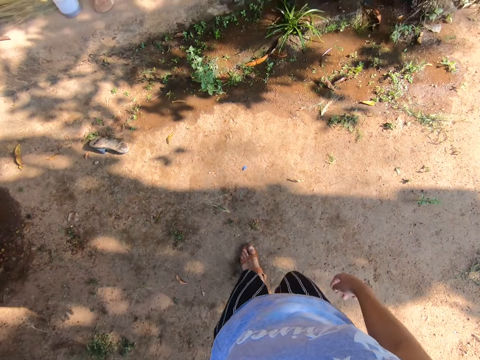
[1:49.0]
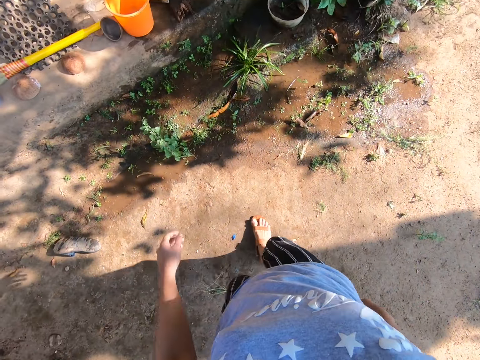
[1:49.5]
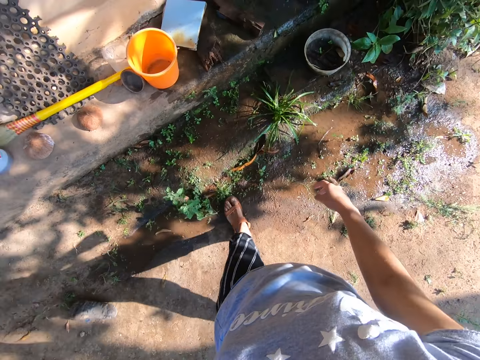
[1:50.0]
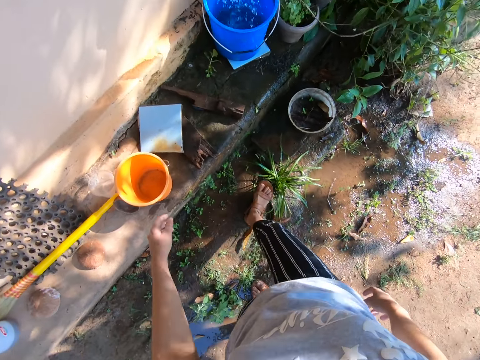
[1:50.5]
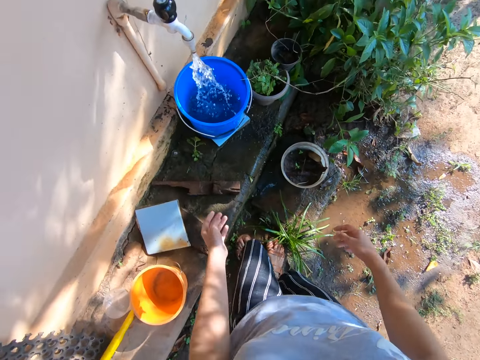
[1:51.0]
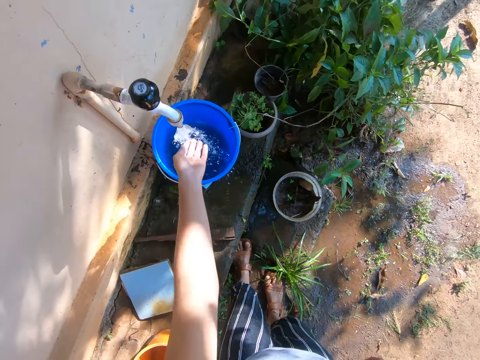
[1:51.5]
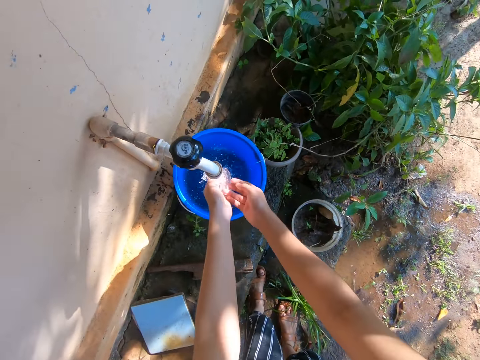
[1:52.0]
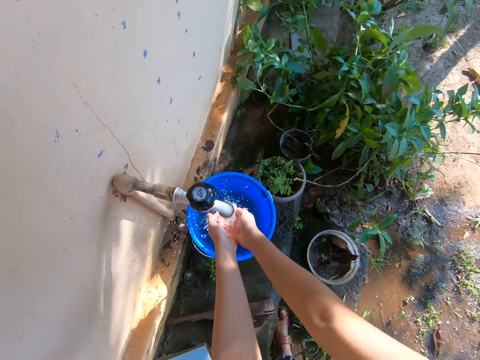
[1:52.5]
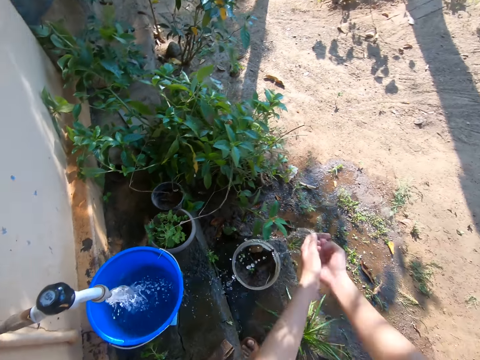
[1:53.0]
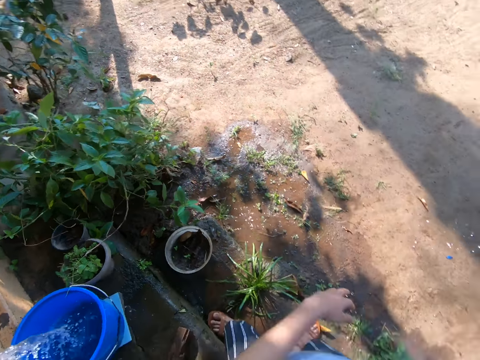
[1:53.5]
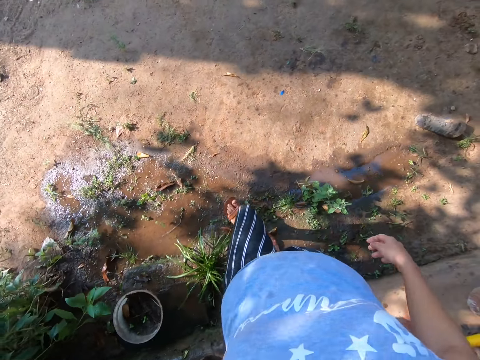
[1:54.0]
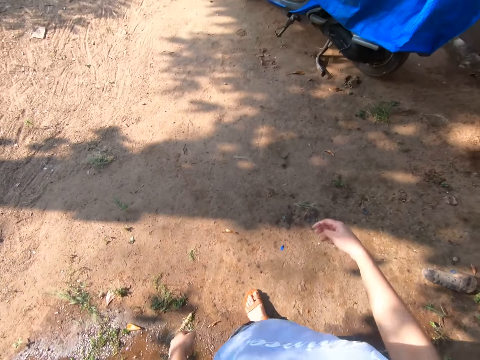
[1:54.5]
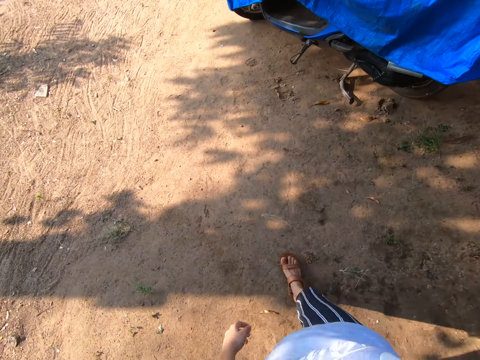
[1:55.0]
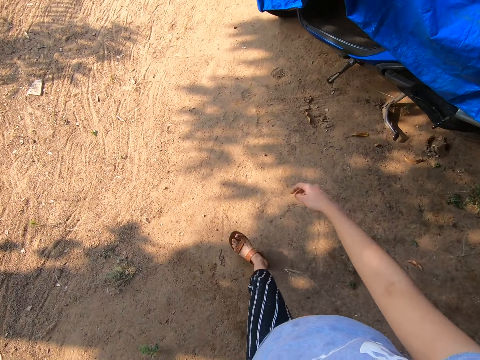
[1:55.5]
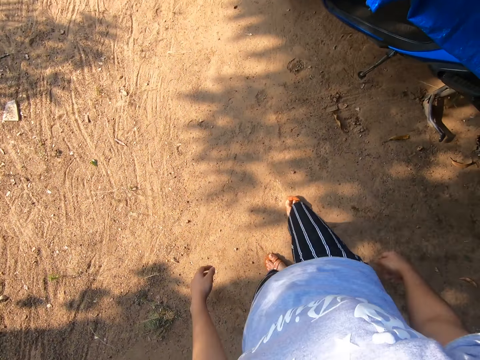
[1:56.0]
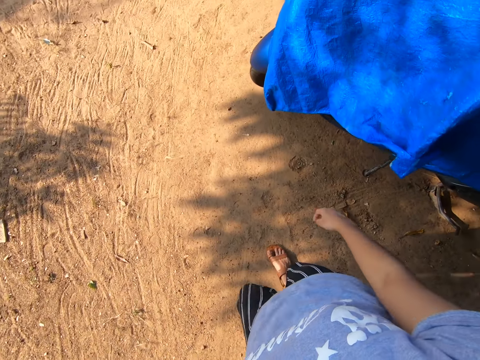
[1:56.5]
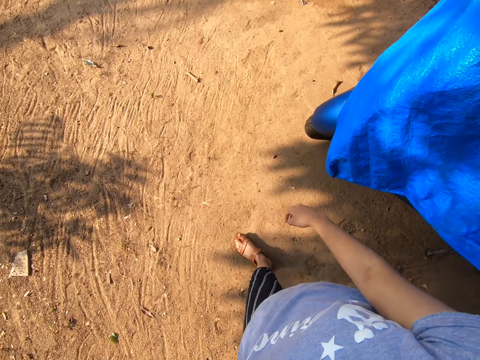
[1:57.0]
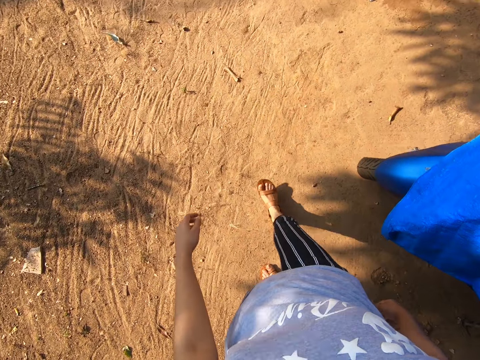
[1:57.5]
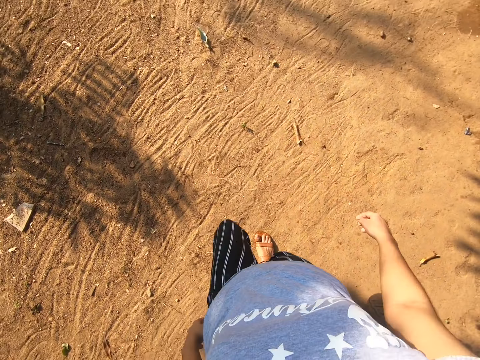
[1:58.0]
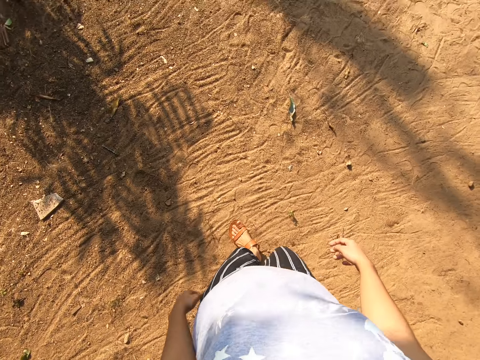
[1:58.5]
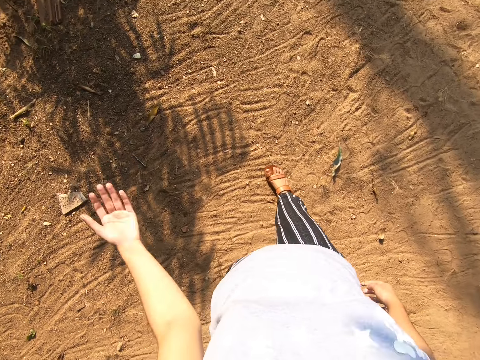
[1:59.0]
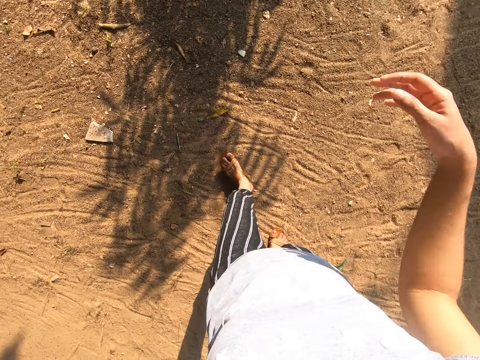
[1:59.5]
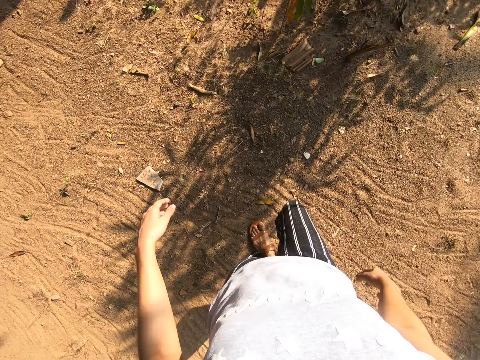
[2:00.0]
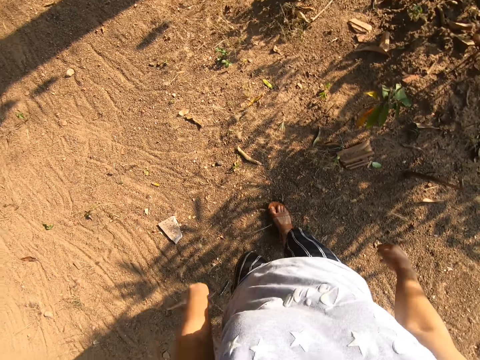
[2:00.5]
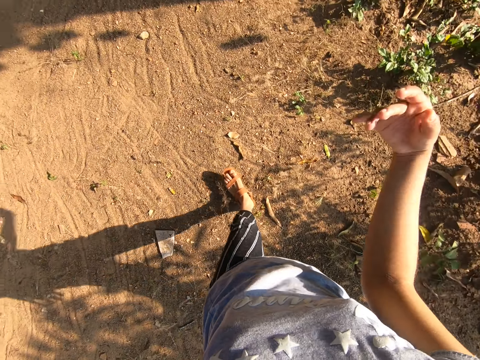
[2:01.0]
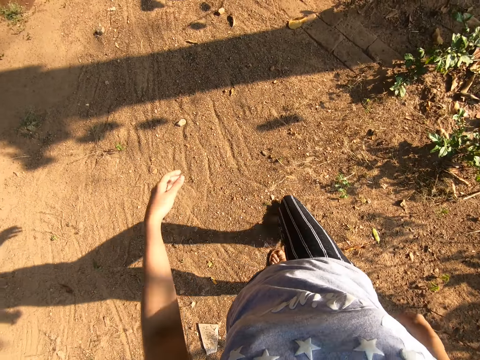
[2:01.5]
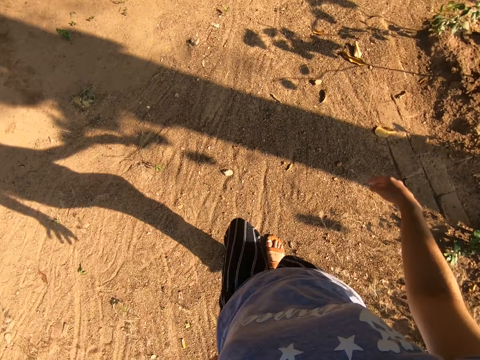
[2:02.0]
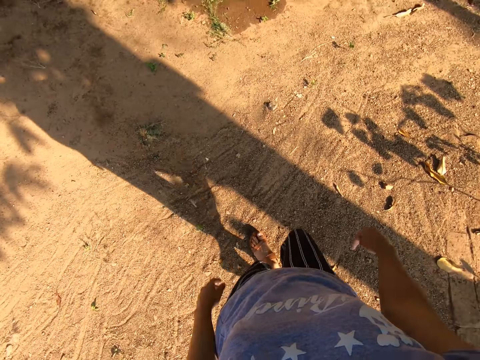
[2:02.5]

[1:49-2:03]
The camera wearer washes her hands with running water. She puts water in her hands and throws water on the ground. She walks around a verandah. She shakes her hands. She walks around the verandah.

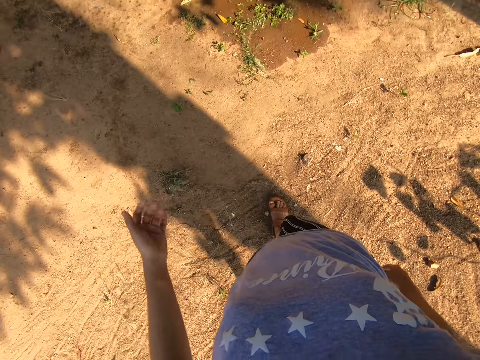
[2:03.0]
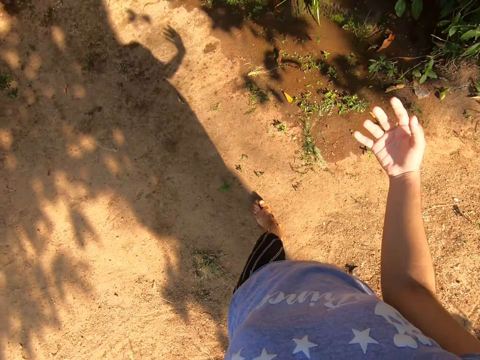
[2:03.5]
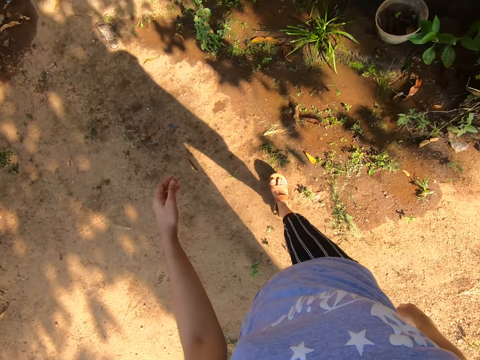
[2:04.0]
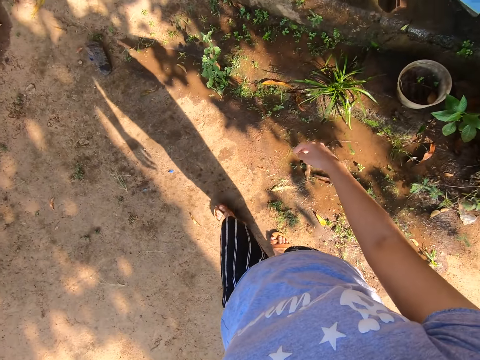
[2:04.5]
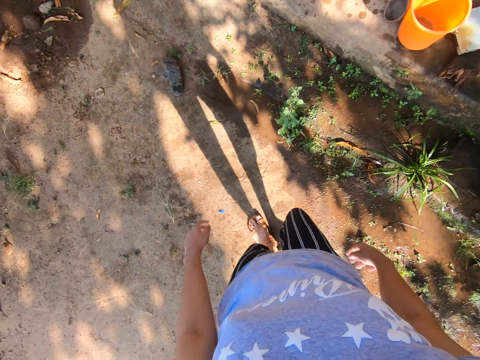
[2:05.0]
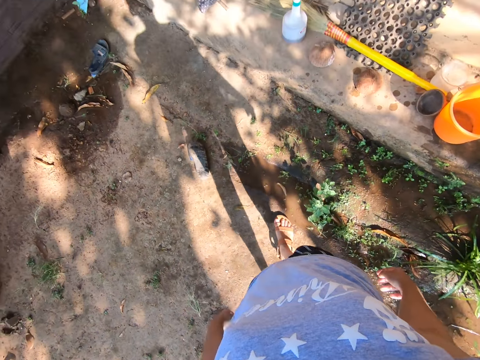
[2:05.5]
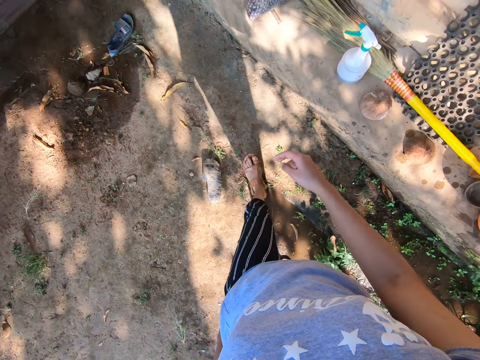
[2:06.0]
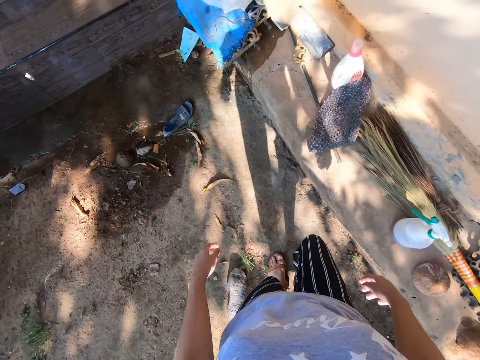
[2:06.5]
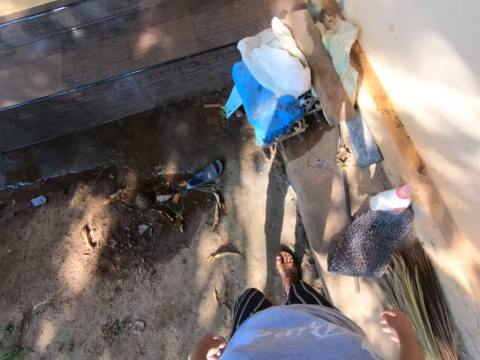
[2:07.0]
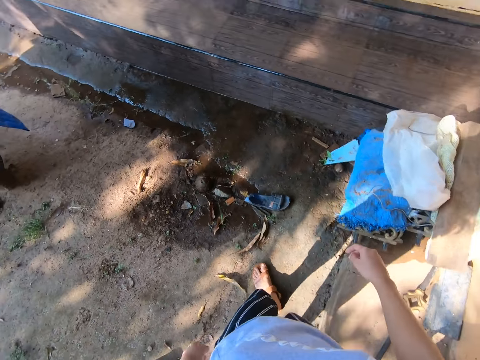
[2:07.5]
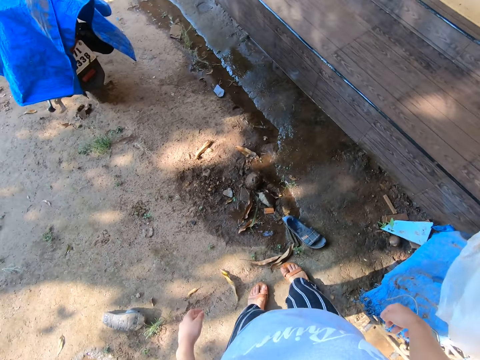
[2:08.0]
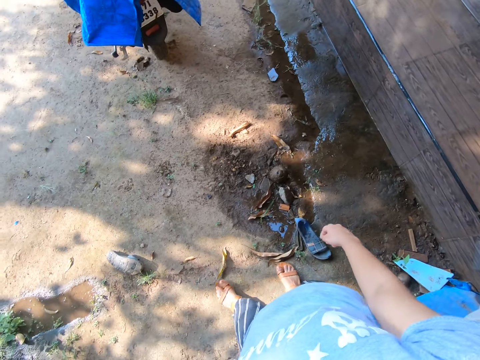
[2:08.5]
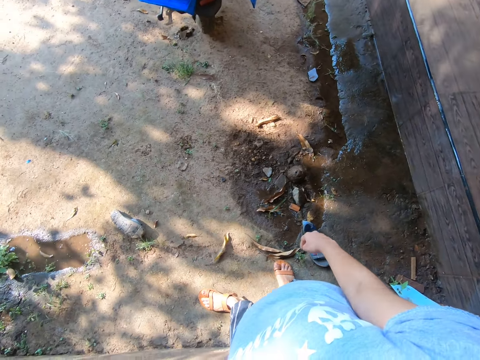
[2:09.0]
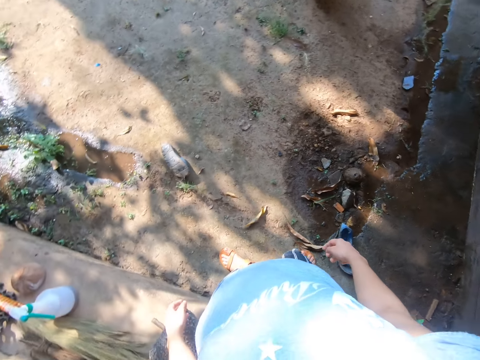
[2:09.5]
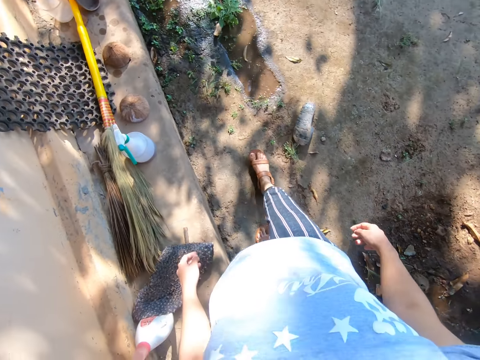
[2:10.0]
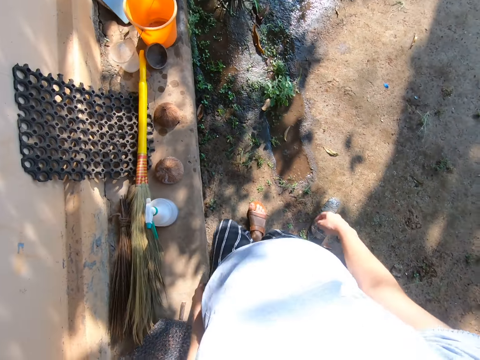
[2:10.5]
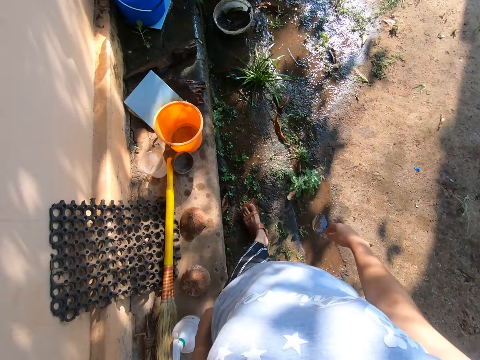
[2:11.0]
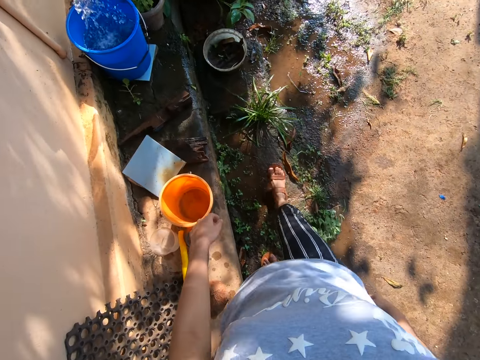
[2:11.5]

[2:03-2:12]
The camera wearer looks around a verandah. They walk around the verandah.

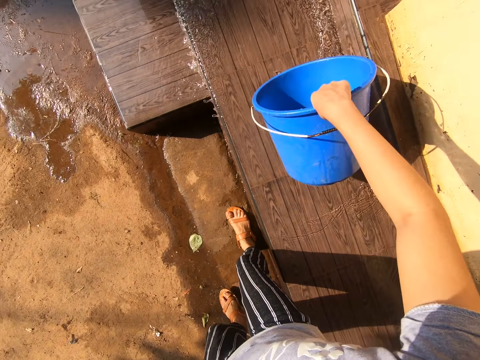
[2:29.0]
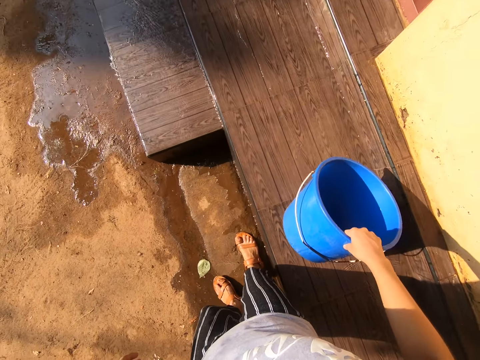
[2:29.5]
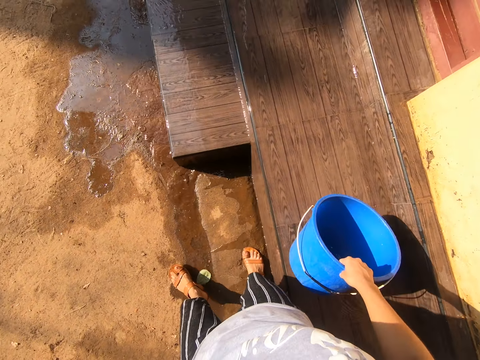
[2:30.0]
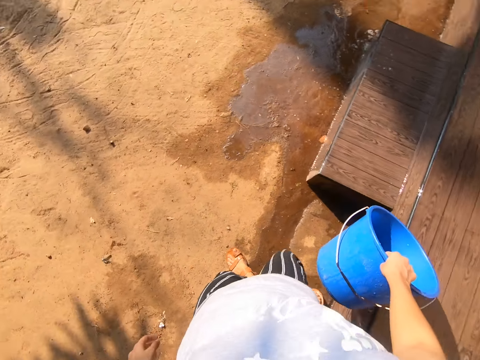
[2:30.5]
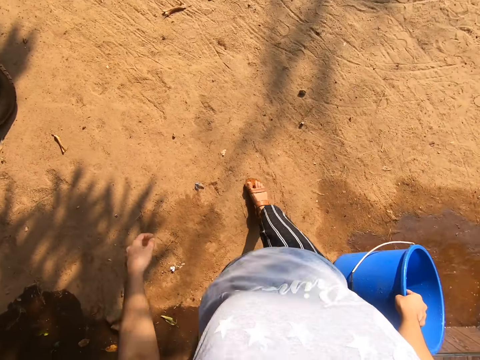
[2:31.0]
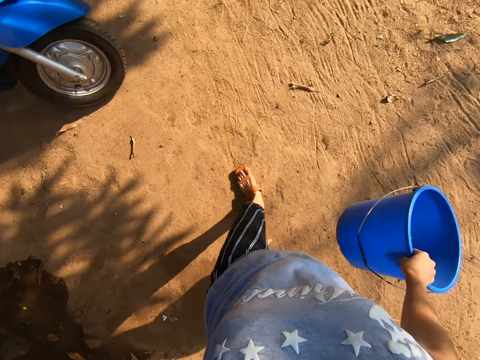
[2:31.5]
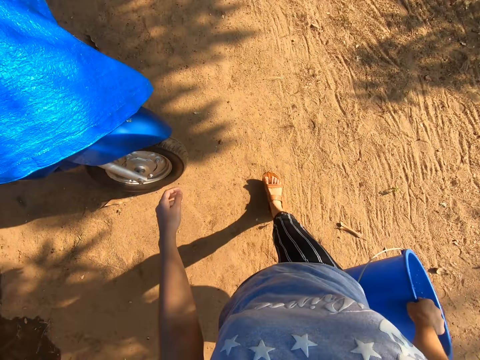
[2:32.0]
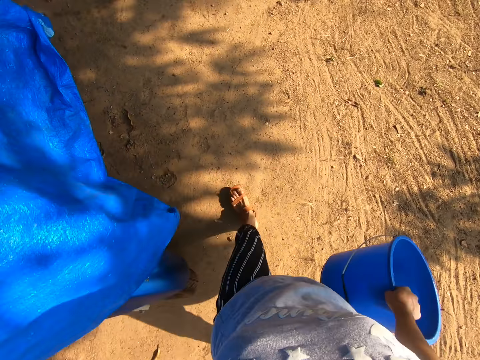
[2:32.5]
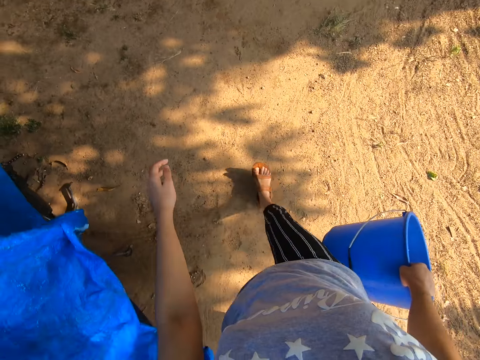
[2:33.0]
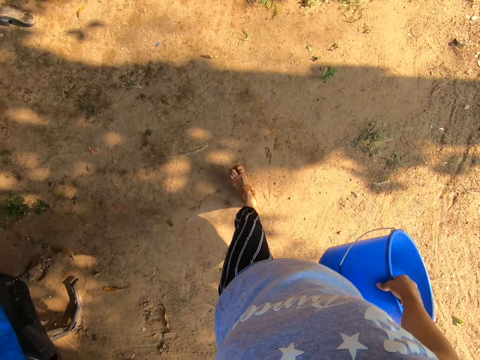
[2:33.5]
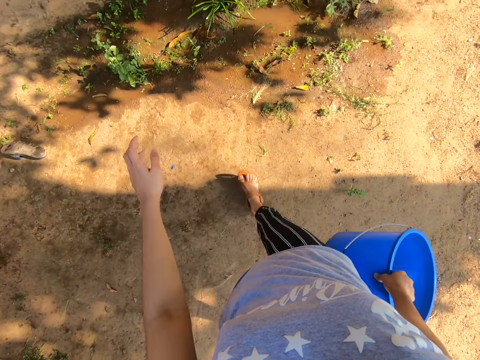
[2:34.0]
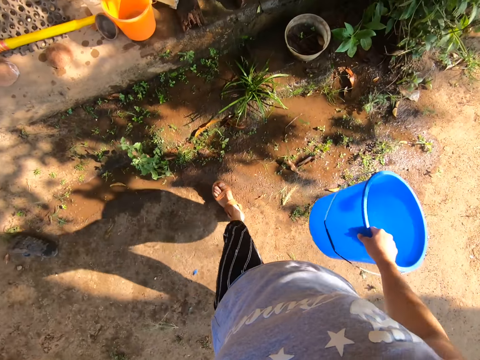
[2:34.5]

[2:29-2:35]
The camera wearer looks around a verandah. They walk around the verandah.
